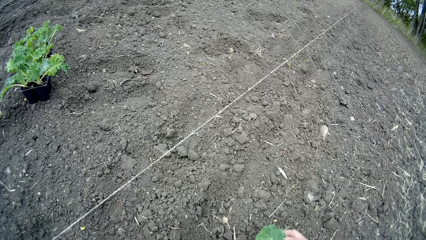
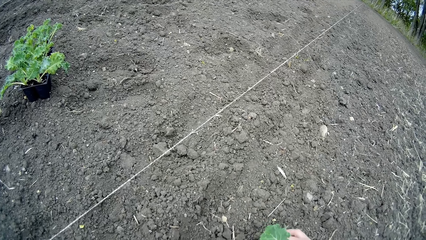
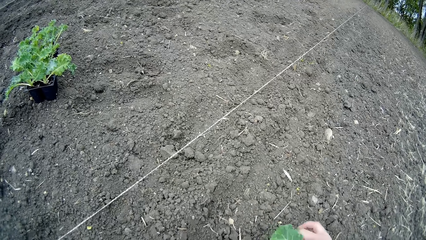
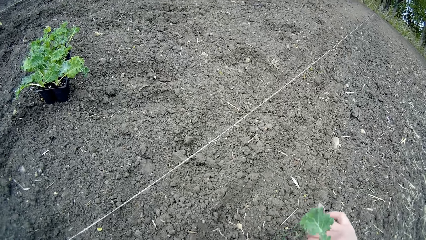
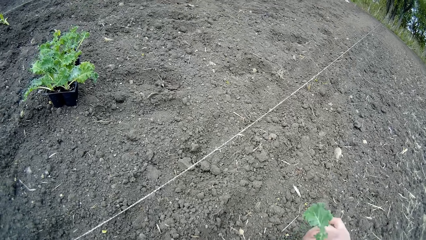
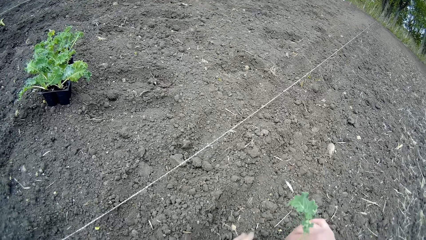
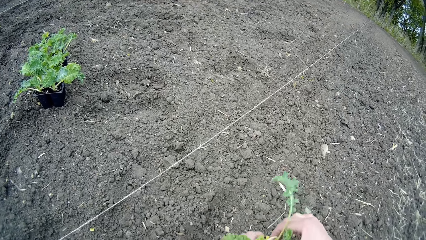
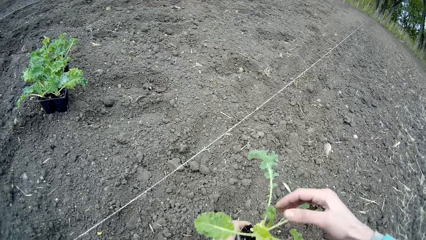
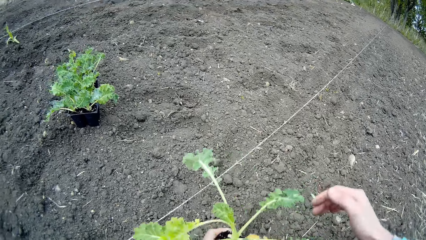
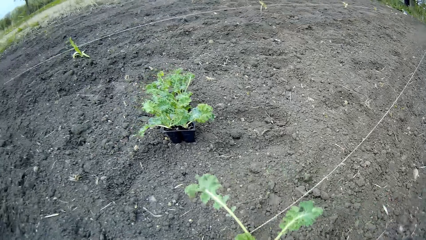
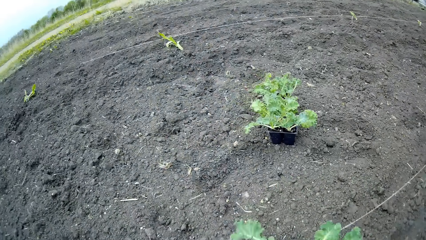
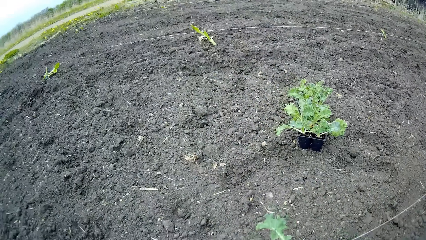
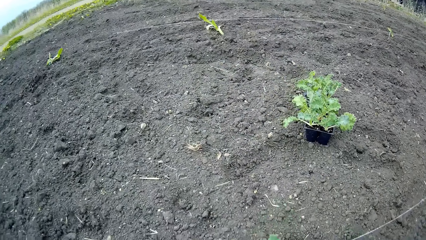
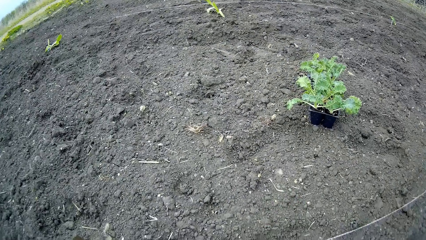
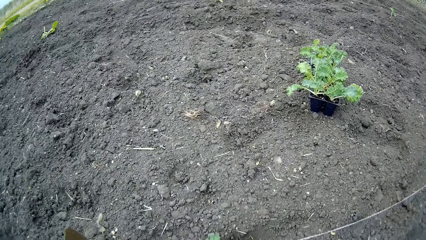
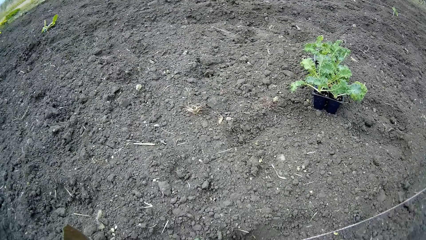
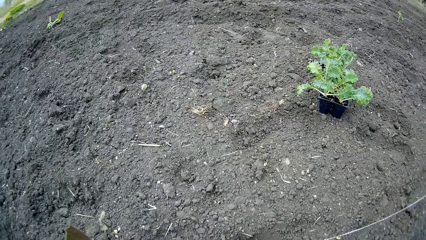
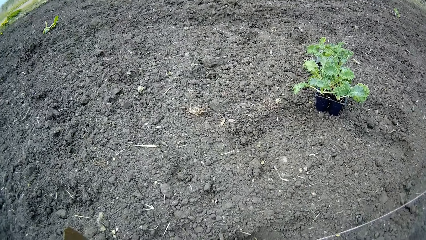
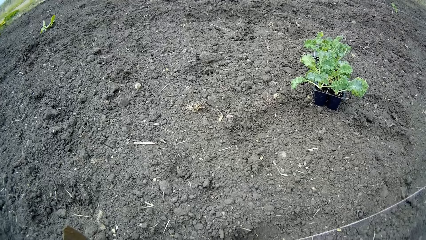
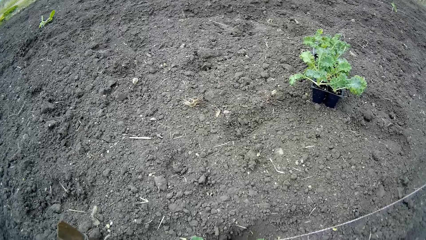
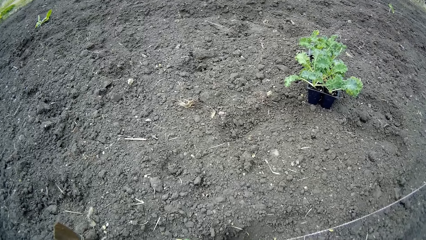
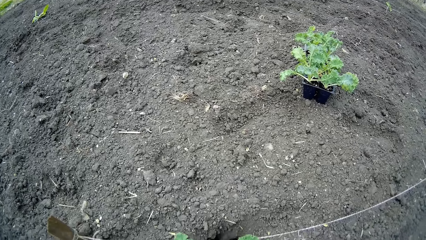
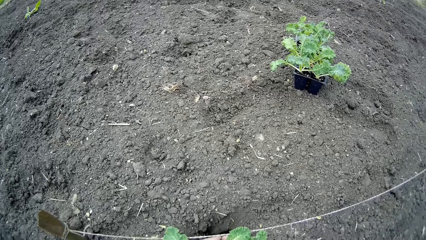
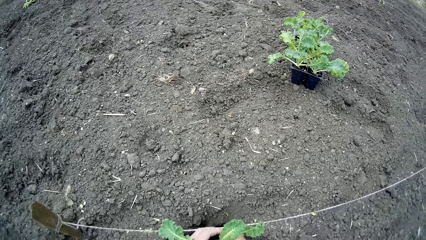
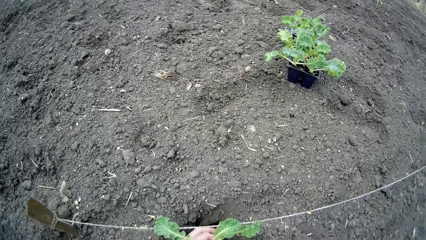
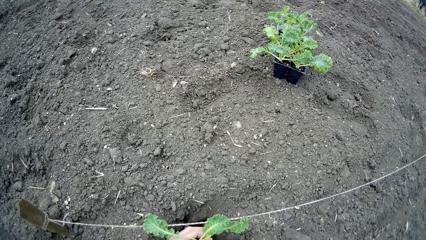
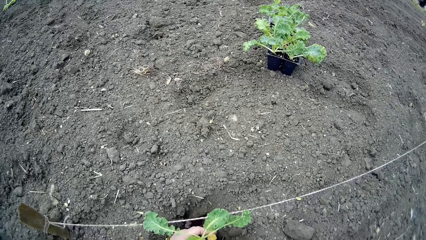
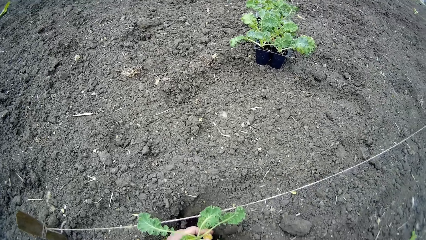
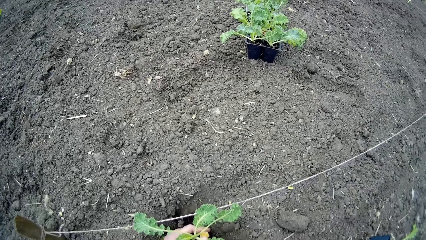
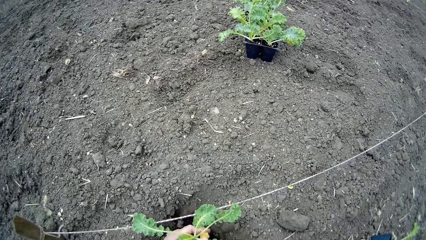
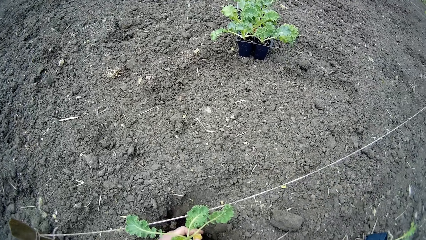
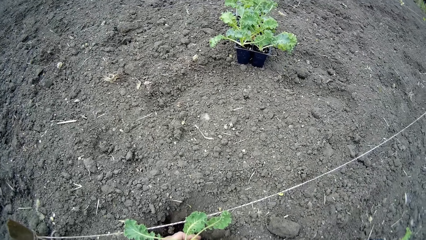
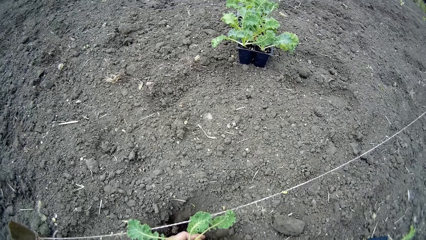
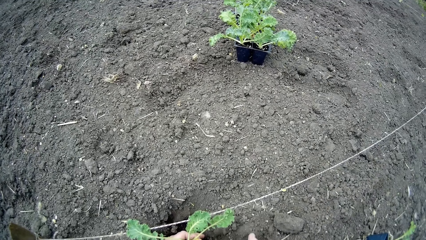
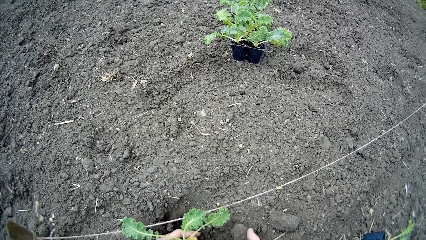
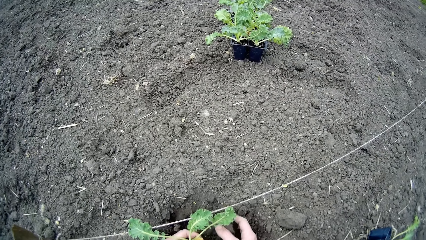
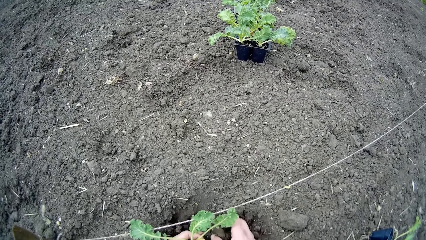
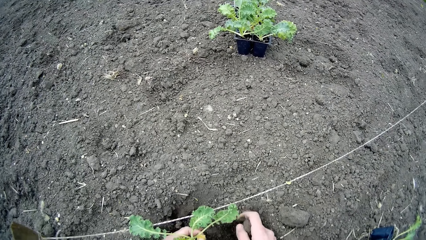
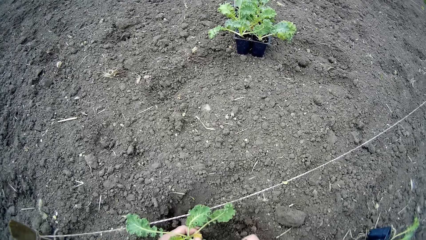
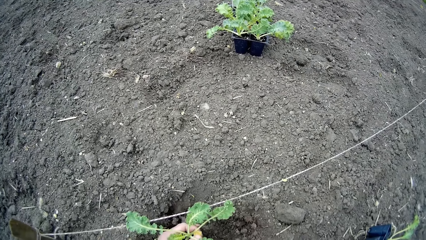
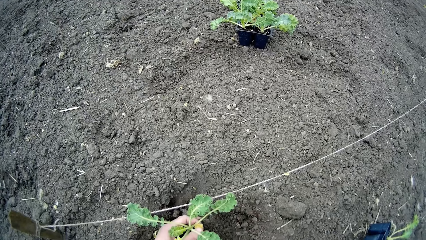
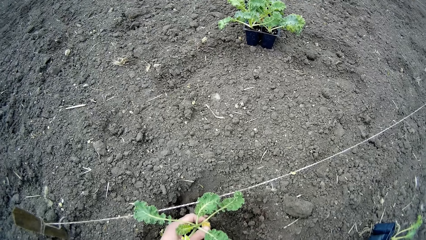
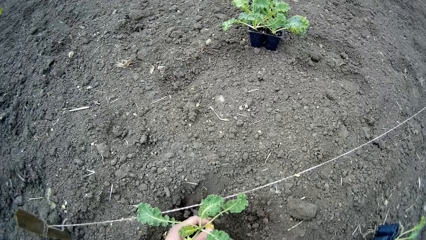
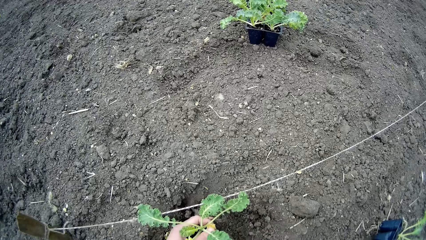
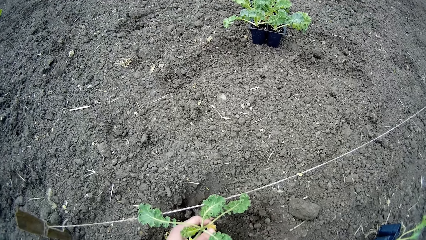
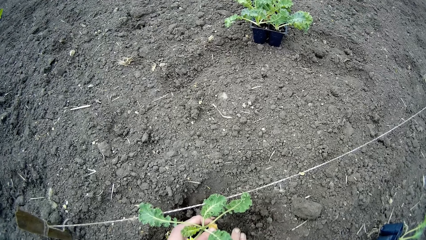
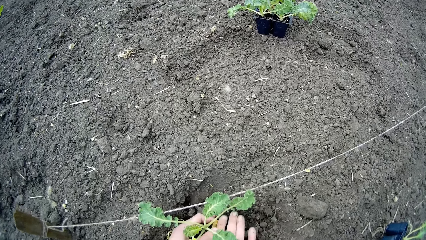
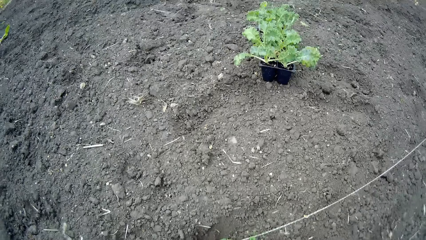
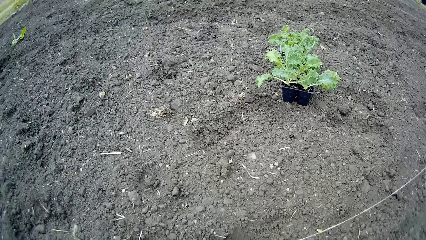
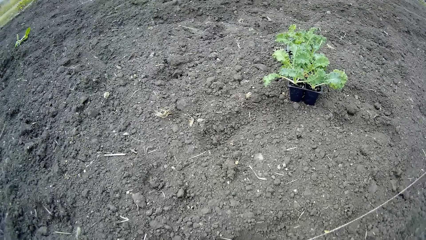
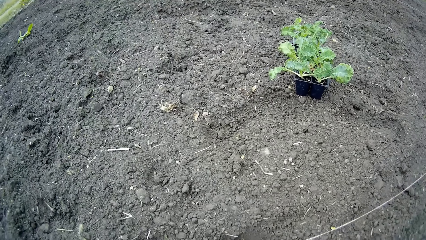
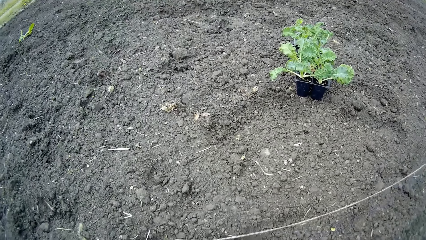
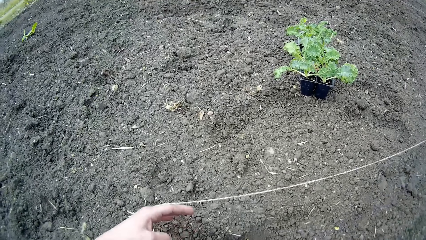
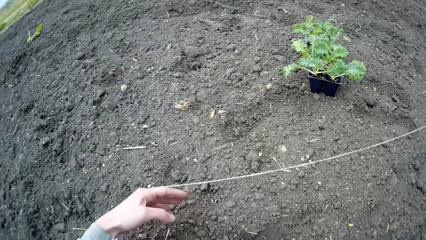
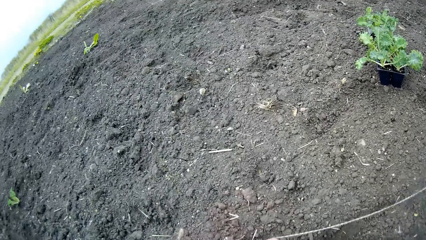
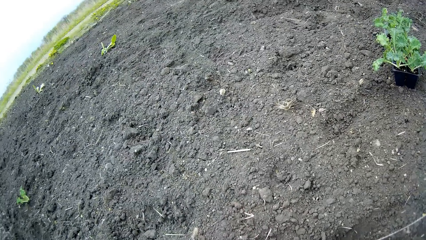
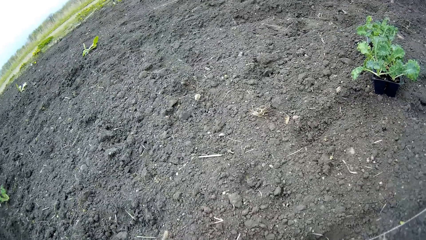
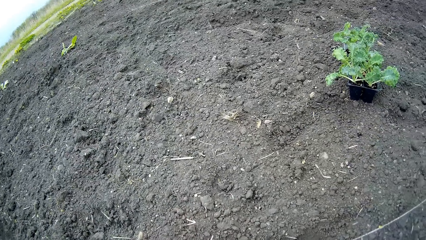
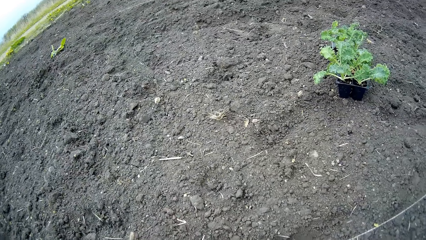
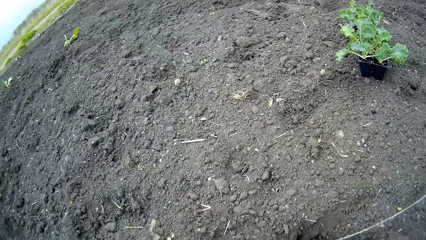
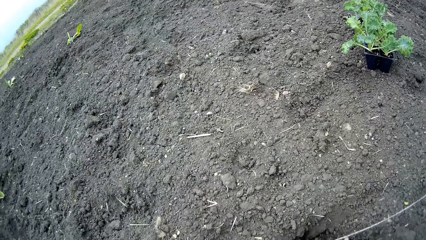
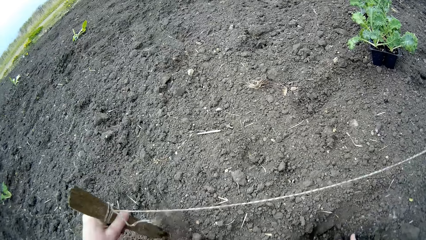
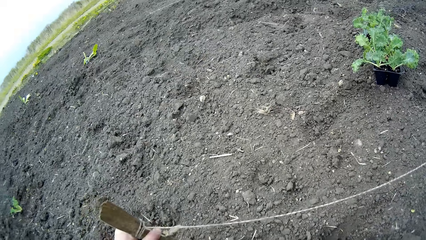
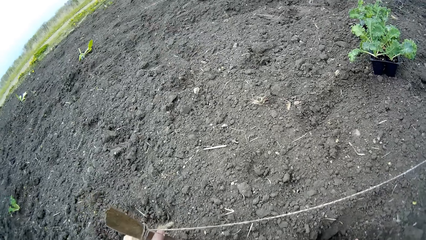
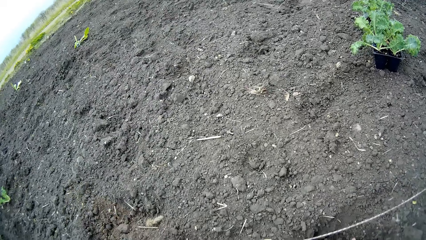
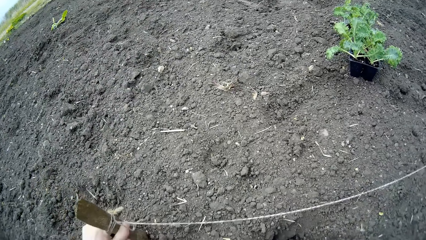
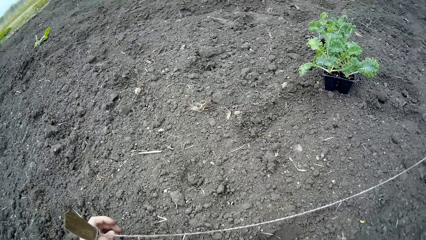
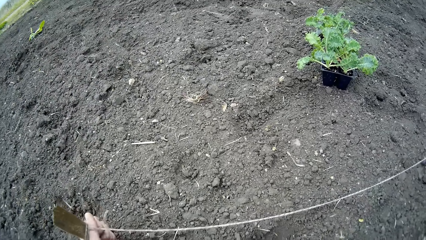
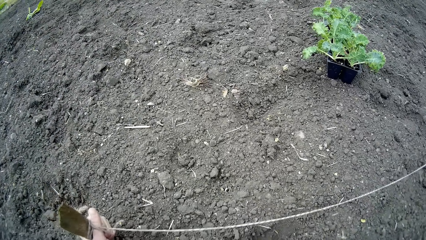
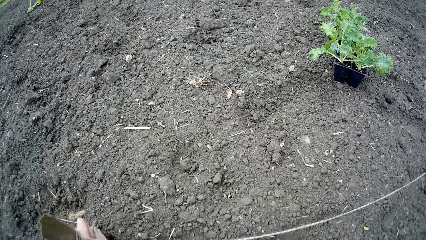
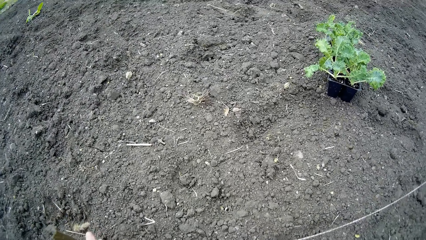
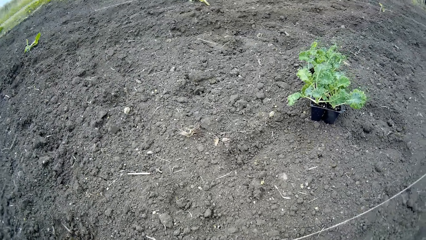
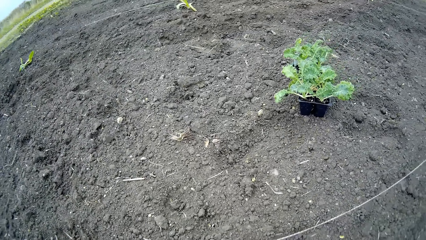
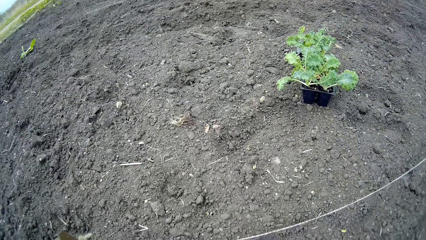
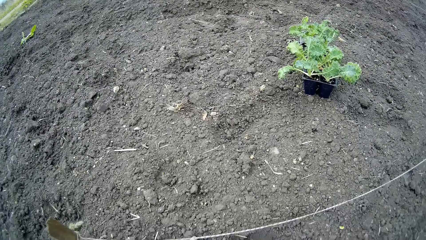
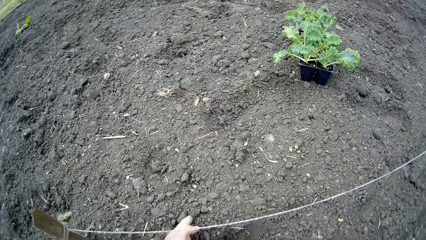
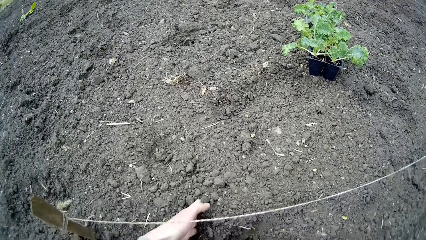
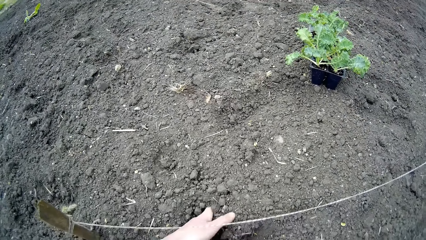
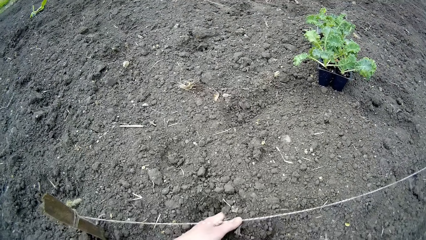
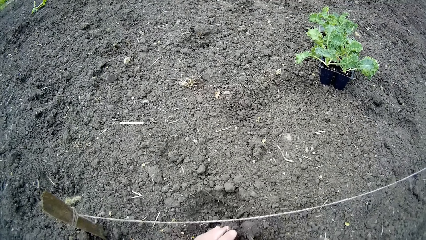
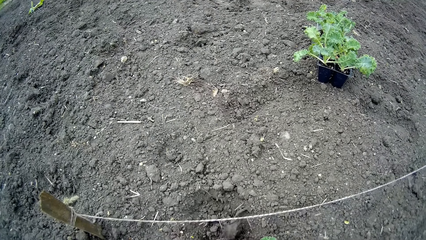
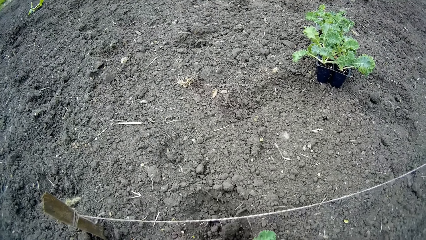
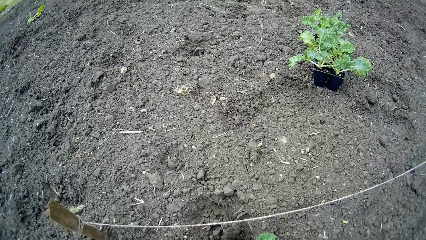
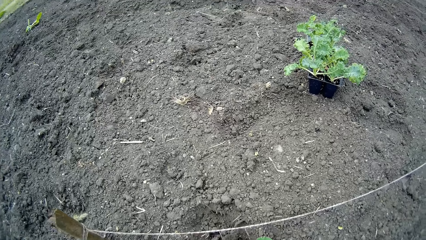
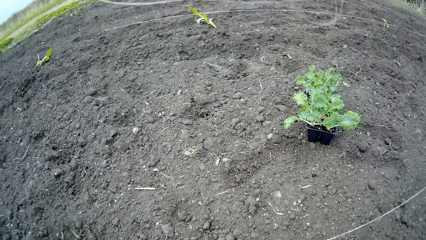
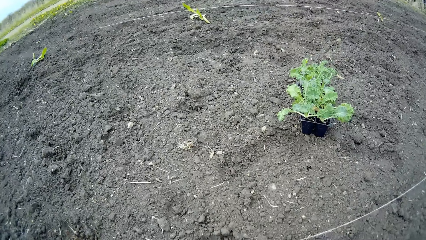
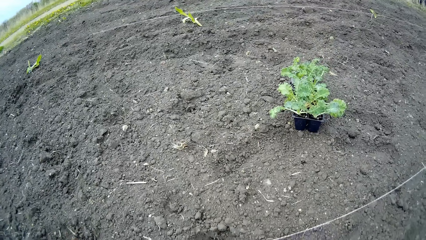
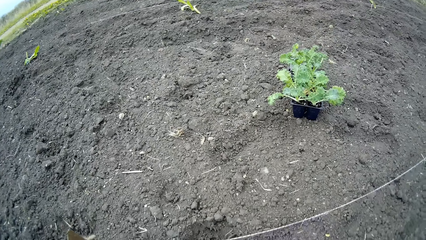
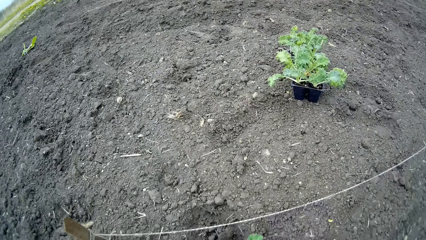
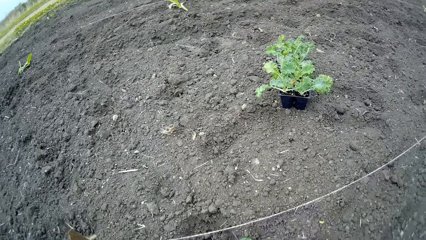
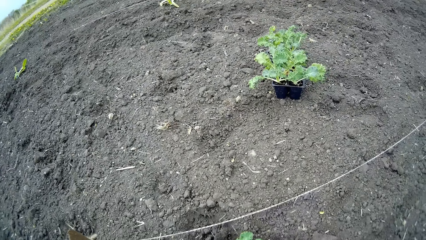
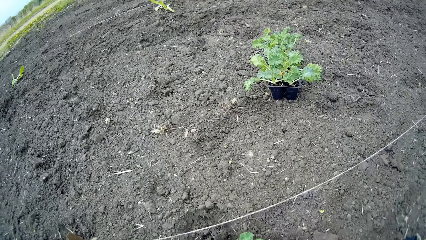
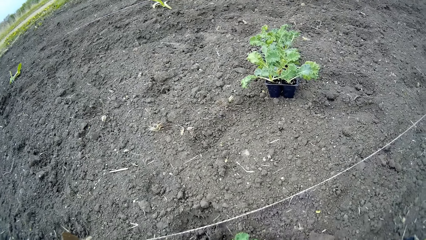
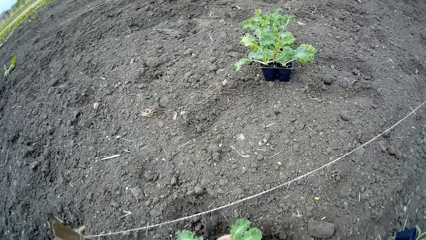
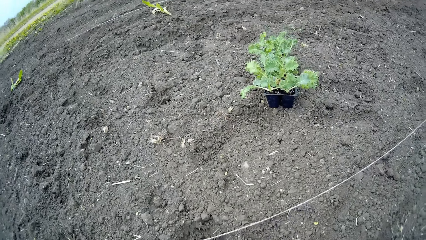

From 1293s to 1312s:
The camera wearer passes the plant from her right hand to her left hand. She puts the lettuce plant in a hole on the farmland with her left hand. She covers the hole with soil on the farmland with her right hand. She adjusts a stake rope above the lettuce plant with her left hand. She pins a stake stick on the farmland with her left hand. She covers the hole with soil on the farmland with her left hand.
